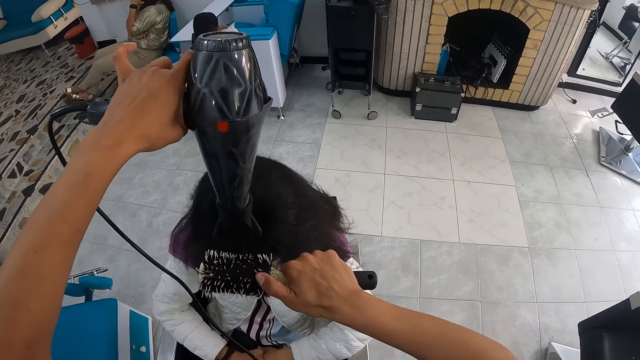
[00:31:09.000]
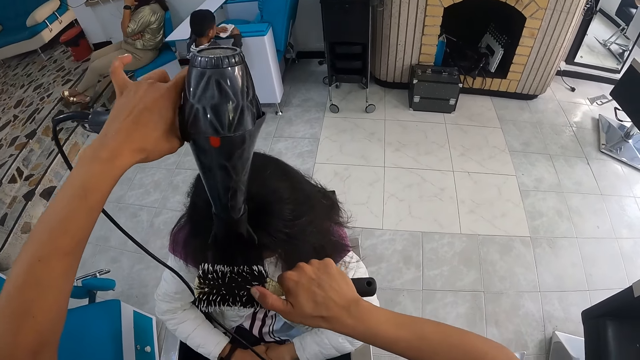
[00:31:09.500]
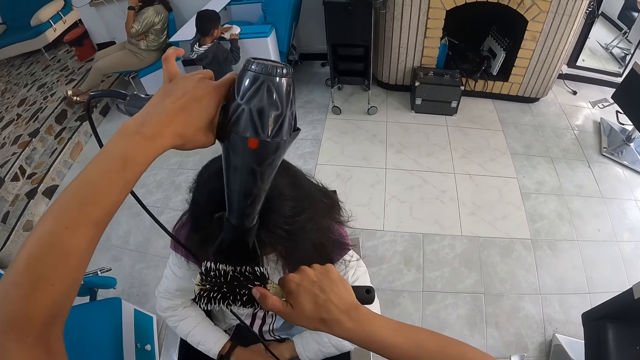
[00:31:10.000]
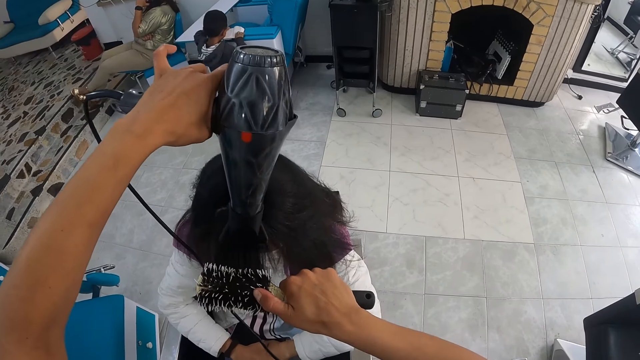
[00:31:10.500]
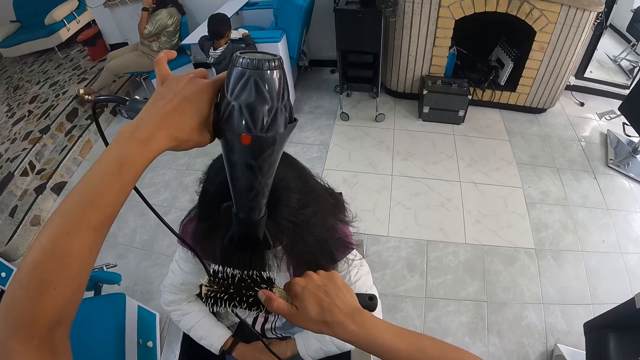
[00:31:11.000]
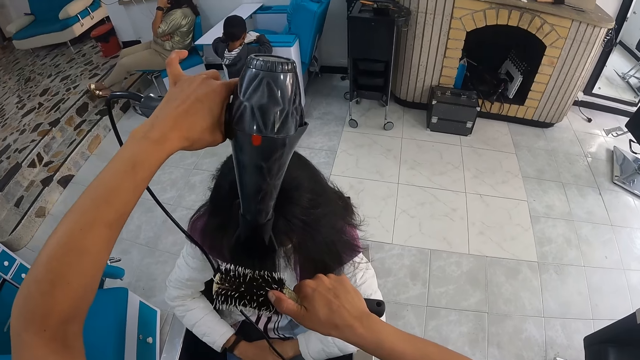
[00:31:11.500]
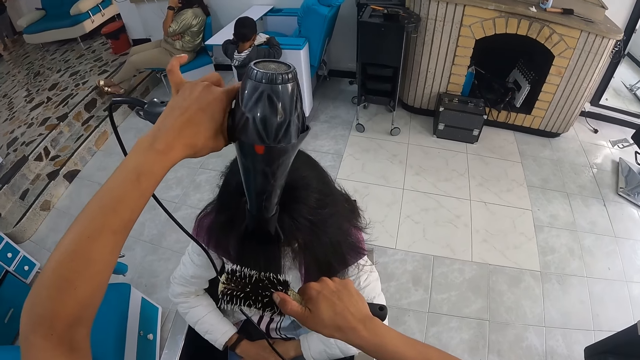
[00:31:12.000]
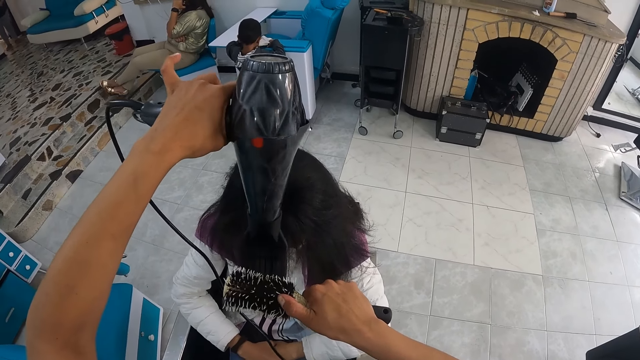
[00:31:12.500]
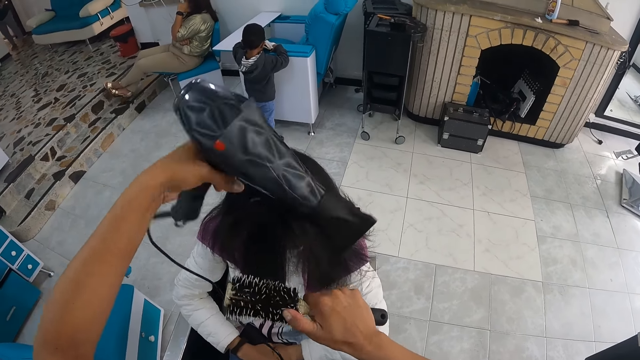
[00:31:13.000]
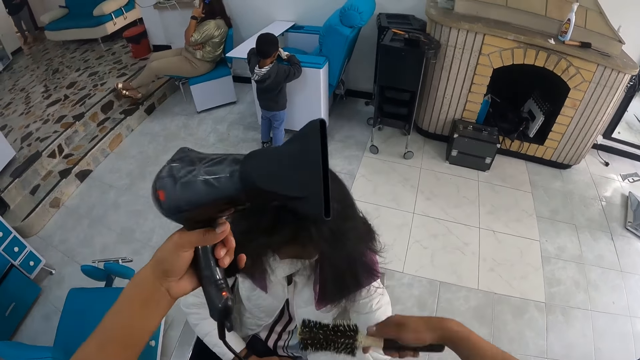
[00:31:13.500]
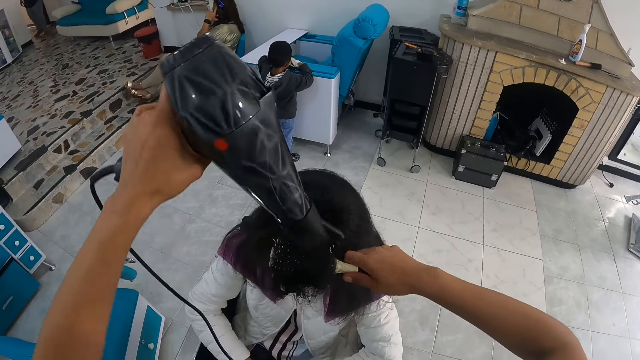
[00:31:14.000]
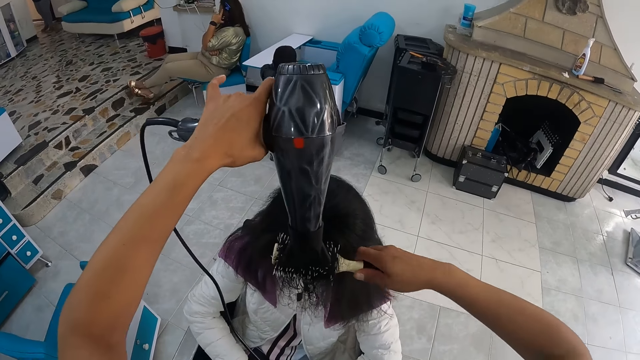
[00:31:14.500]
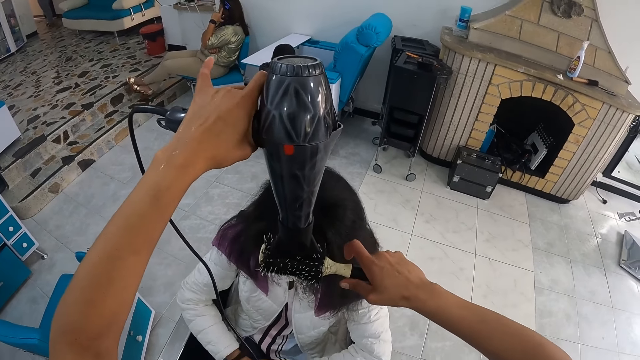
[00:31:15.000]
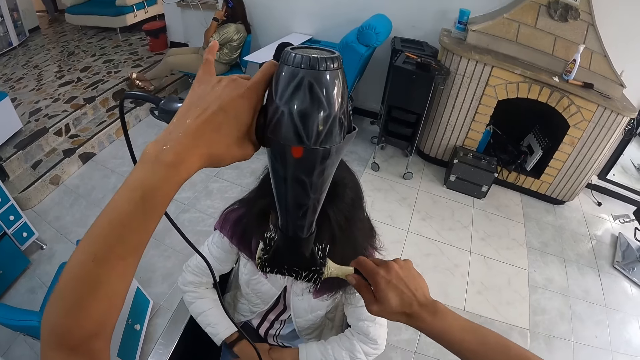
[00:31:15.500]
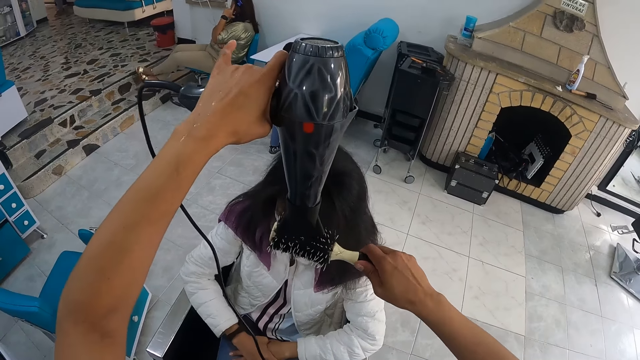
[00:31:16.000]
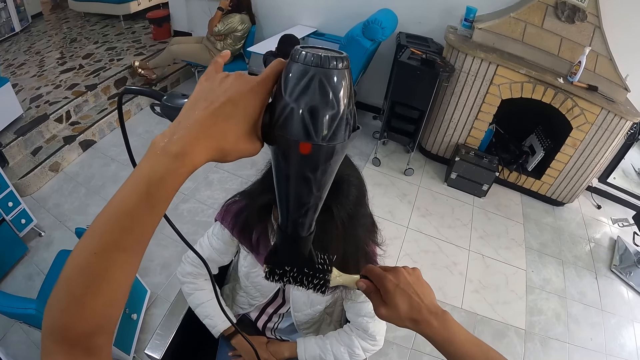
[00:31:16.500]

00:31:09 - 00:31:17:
The camera wearer holds the hair of the woman with her left hand. She brushes the hair of the woman with the brush in her right hand. She puts the hair in the comb. She dries the hair of the woman with the dryer in her left hand.

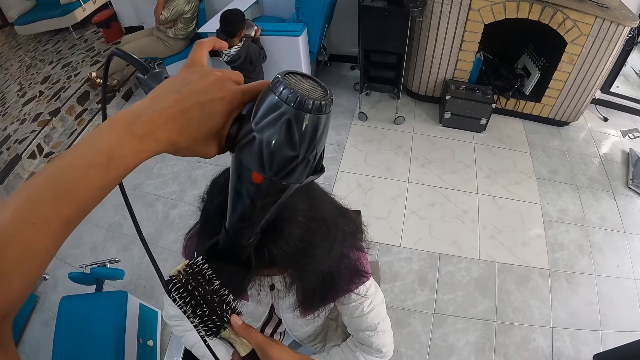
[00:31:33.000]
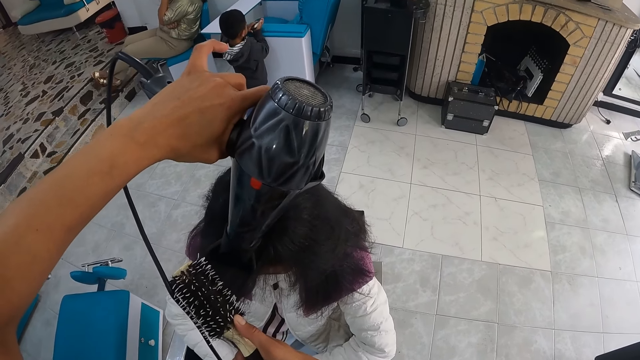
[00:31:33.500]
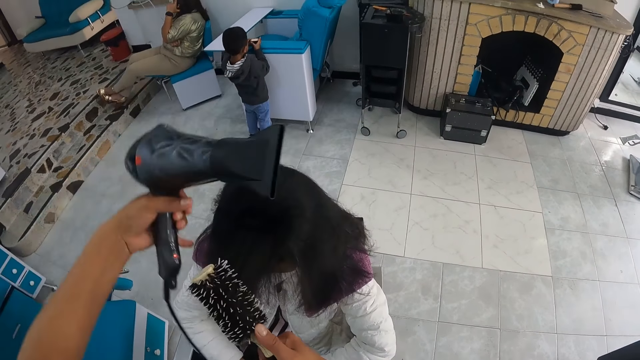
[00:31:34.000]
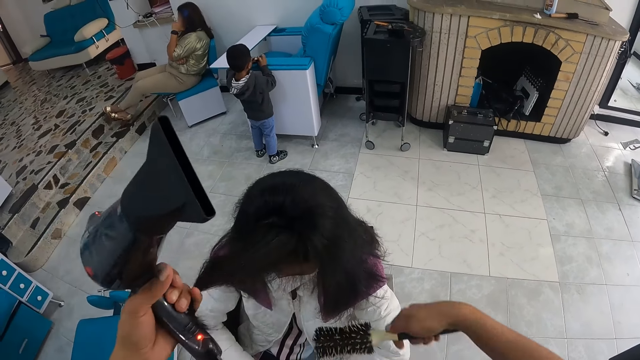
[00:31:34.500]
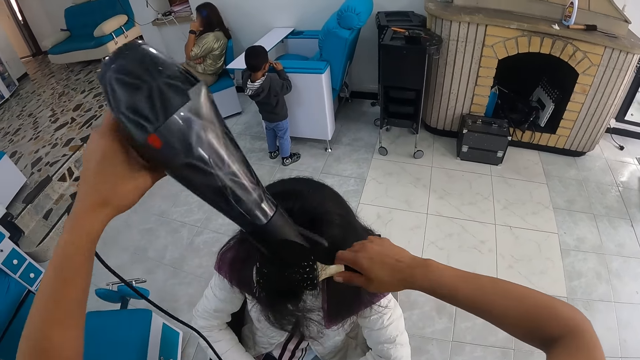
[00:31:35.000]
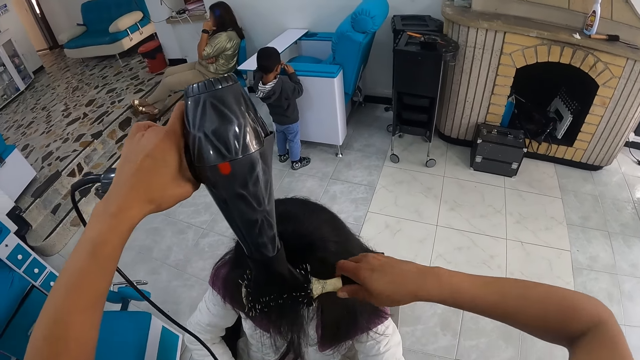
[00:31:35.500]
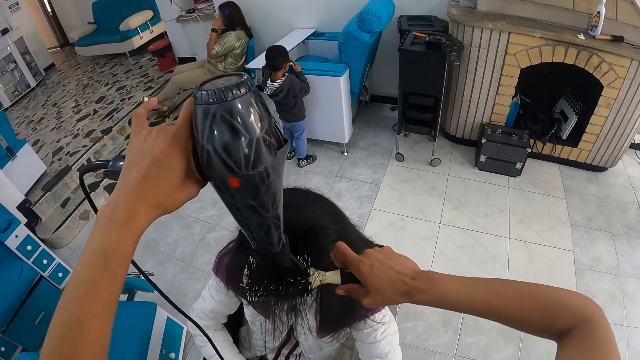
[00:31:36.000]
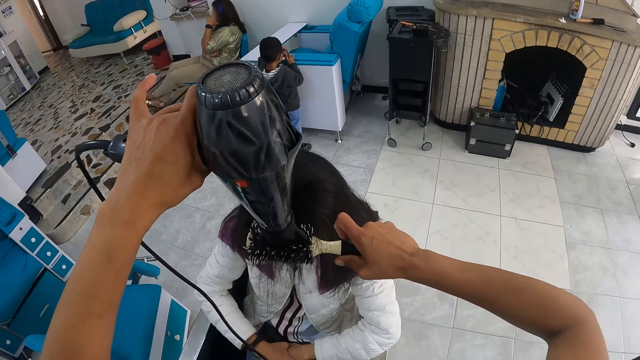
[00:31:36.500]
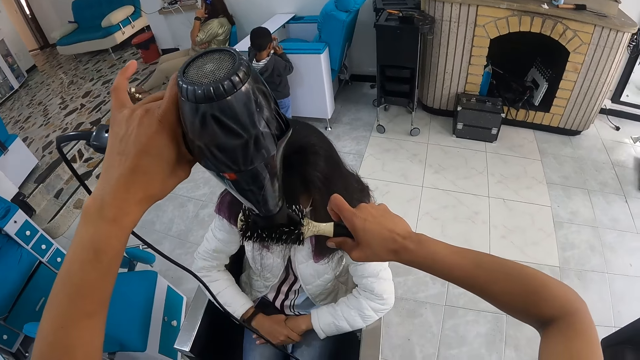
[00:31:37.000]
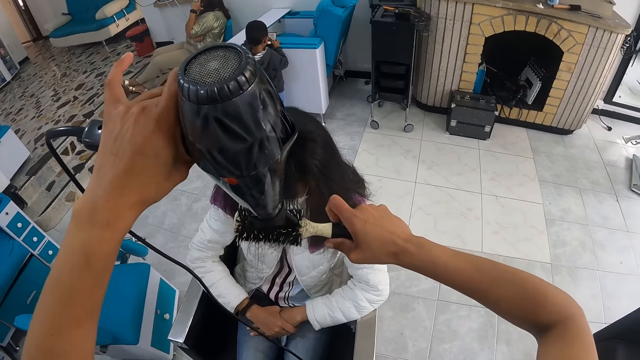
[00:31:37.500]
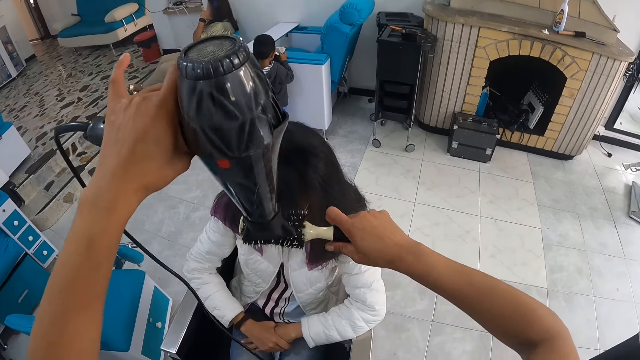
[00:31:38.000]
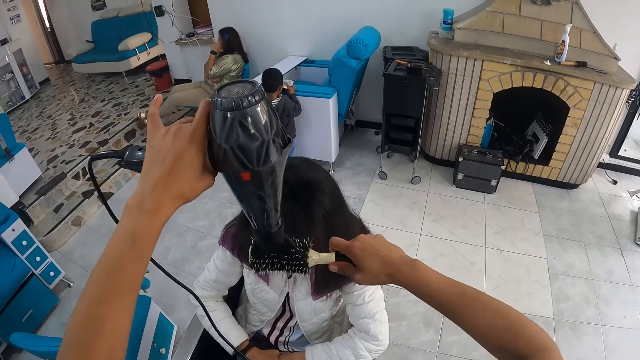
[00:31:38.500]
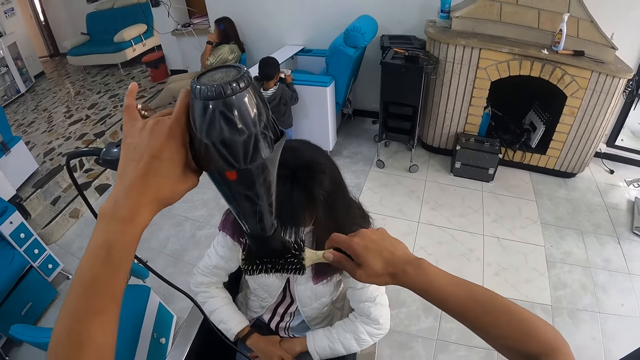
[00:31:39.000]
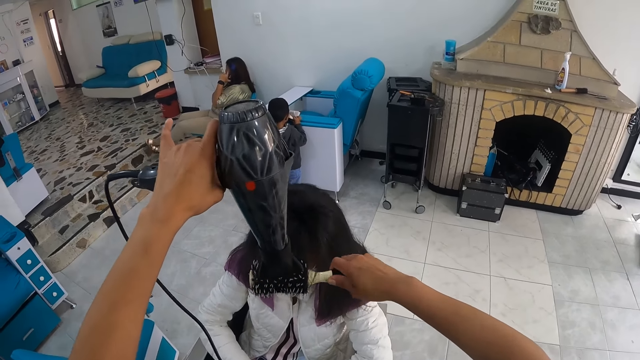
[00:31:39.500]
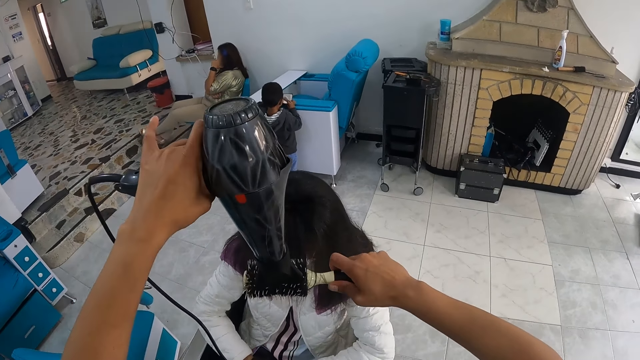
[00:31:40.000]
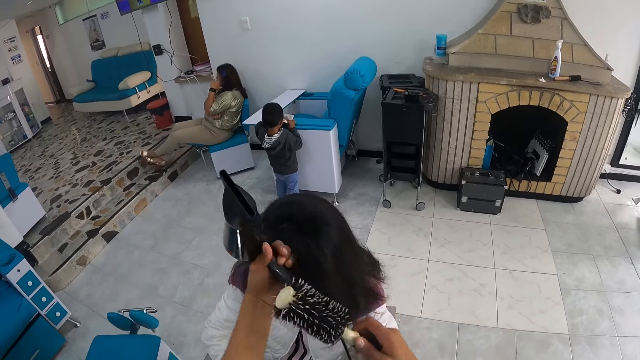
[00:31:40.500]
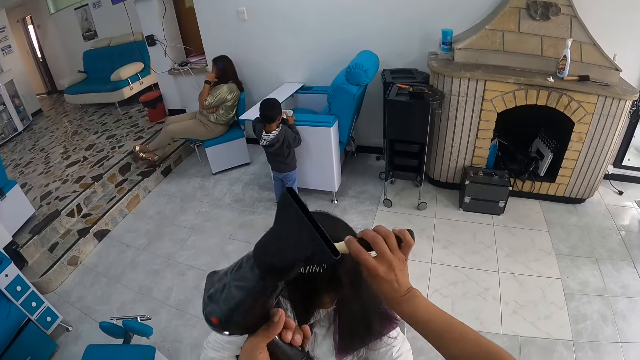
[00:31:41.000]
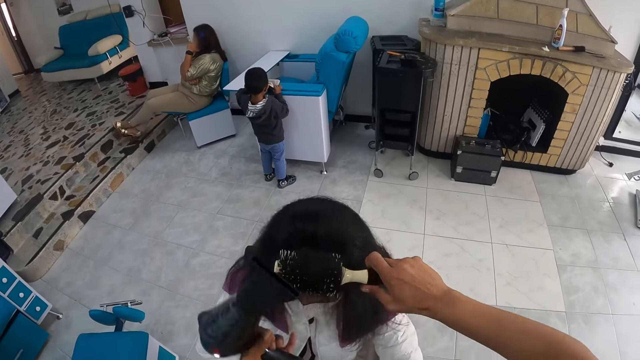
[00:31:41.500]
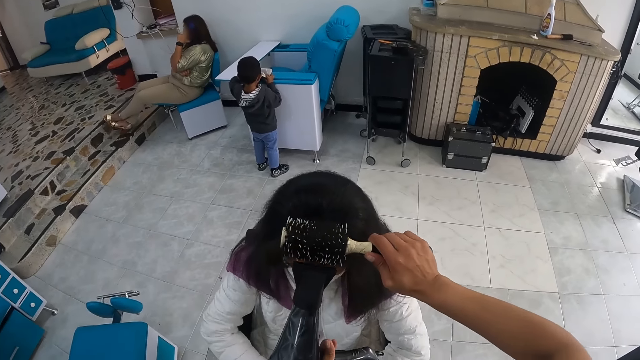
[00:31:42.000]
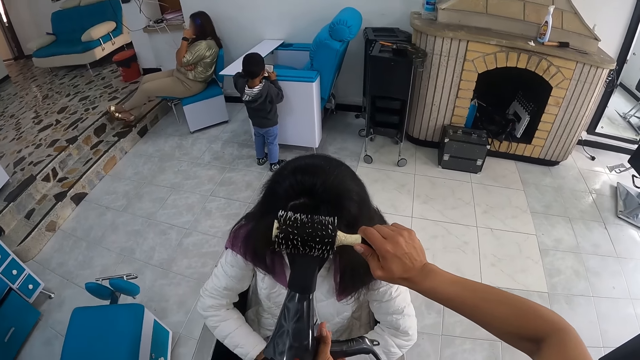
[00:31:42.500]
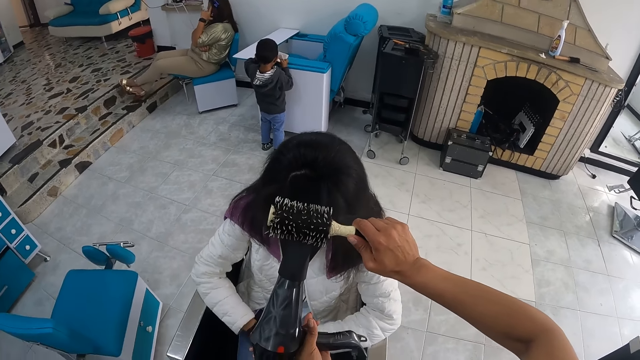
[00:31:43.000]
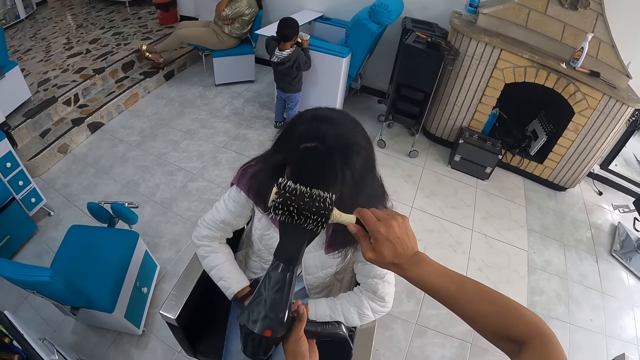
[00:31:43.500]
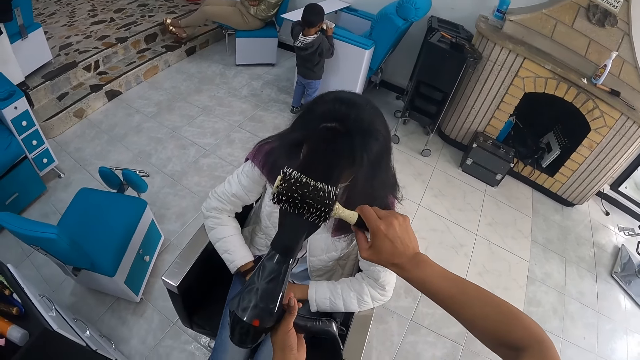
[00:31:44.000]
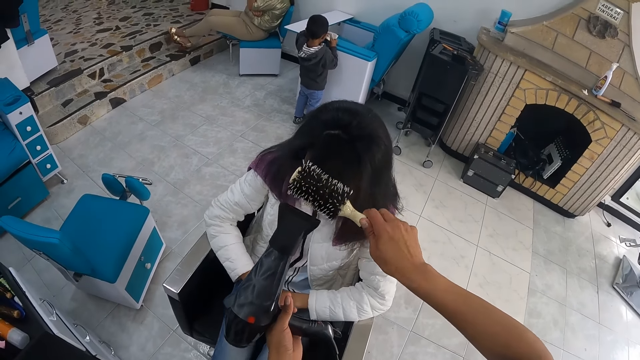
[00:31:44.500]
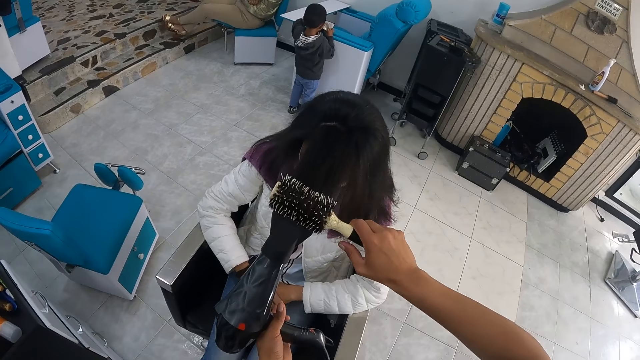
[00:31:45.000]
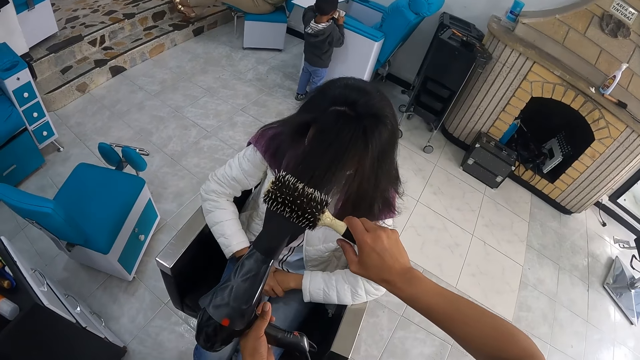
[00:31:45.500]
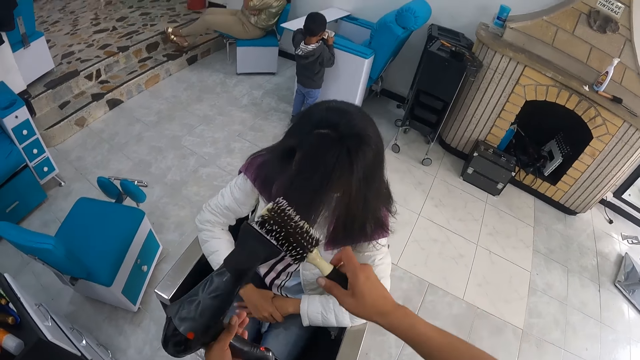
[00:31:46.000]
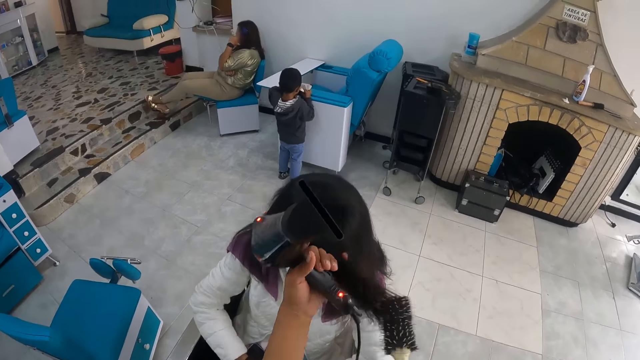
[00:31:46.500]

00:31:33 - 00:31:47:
The camera wearer holds the hair of the woman with her left hand. She brushes the hair of the woman with the brush in her right hand. She puts the hair in the comb. She dries the hair of the woman with the dryer in her left hand. She holds the hair of the woman with her left hand. She brushes the hair of the woman with the brush in her right hand. She puts the hair in the comb. She dries the hair of the woman with the dryer in her left hand. She holds the hair of another woman with her left hand.
